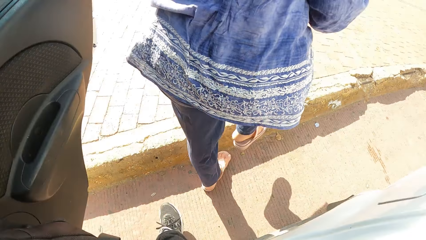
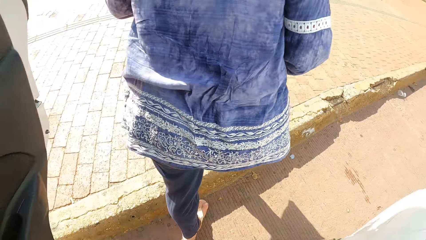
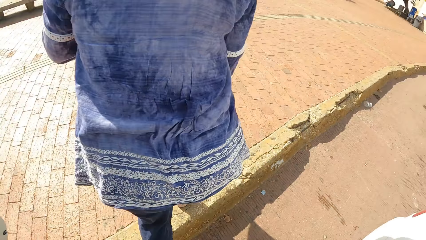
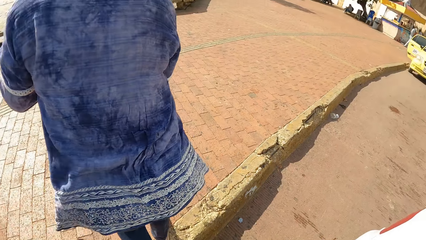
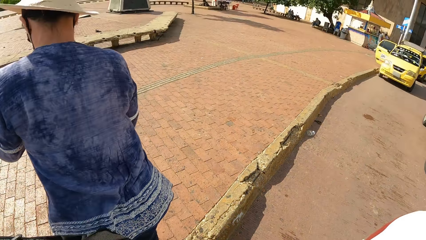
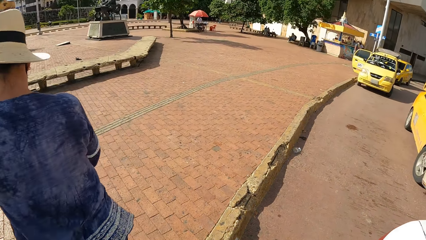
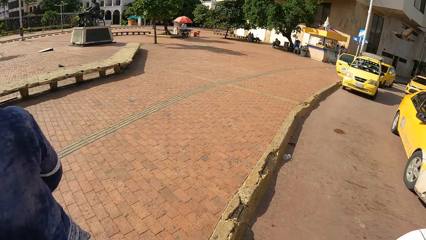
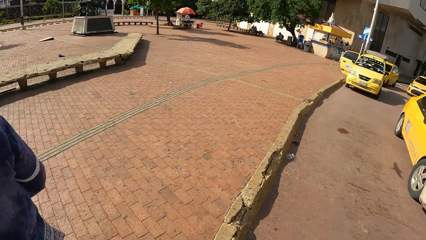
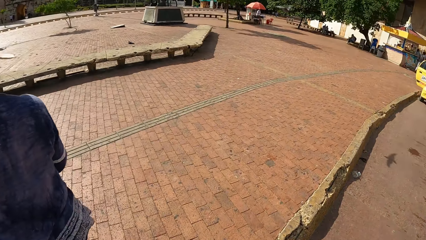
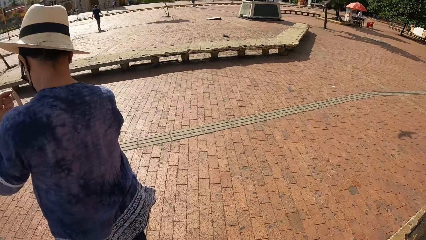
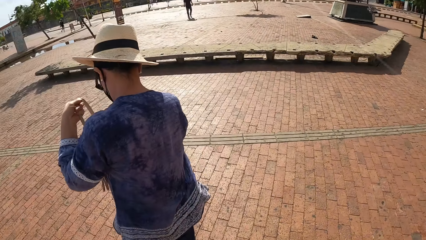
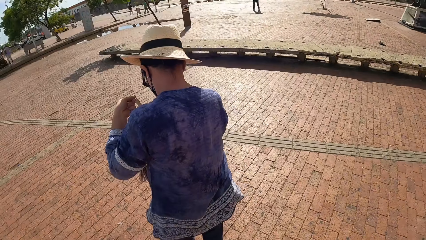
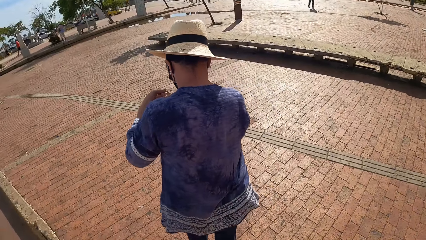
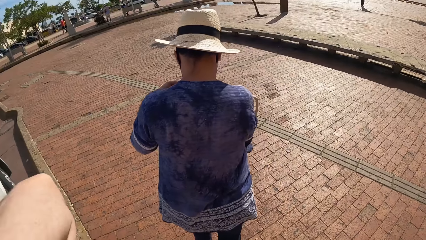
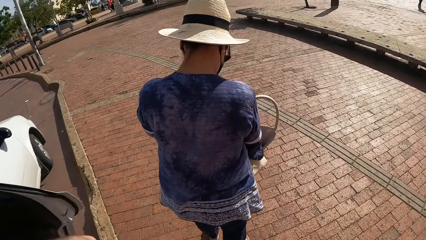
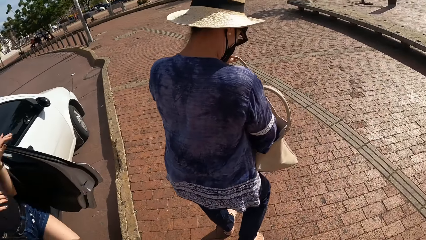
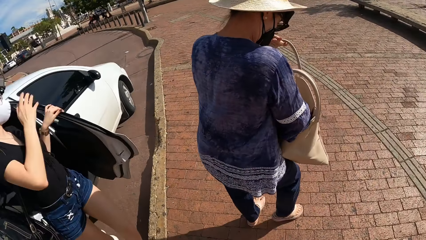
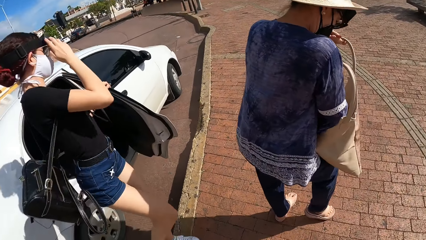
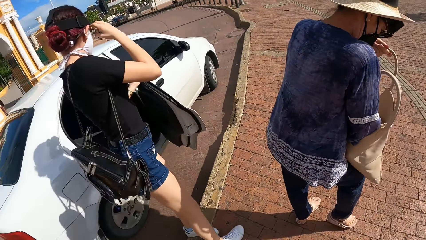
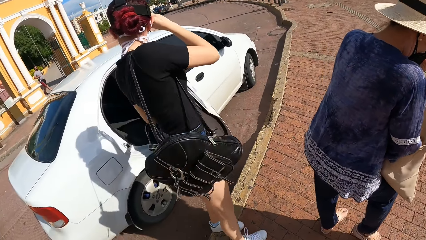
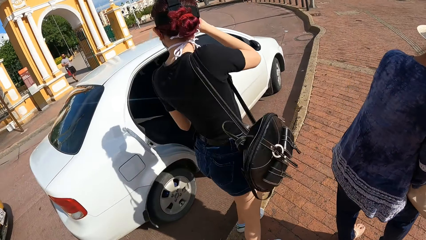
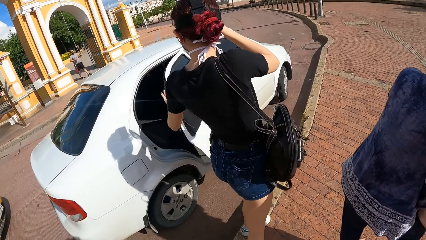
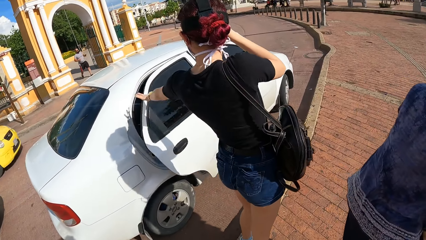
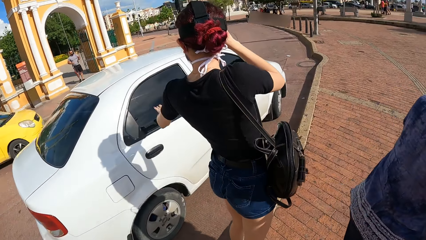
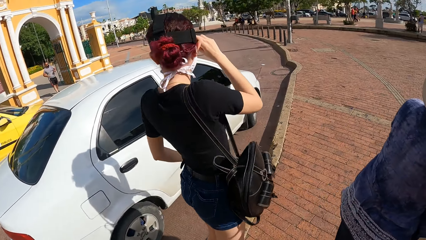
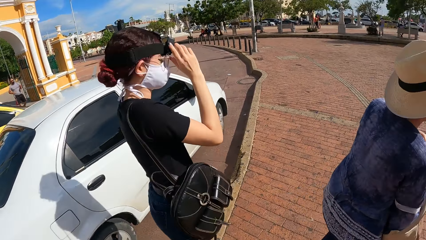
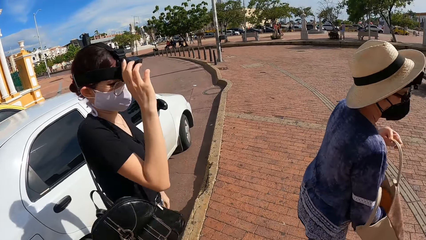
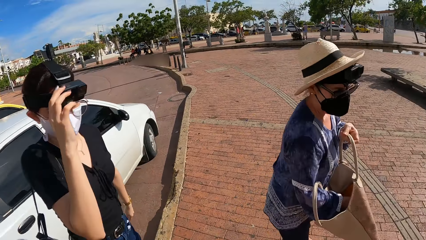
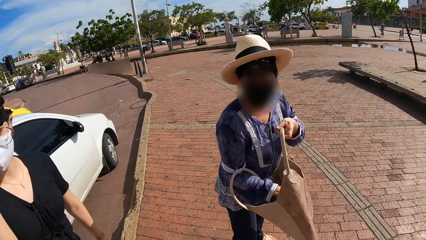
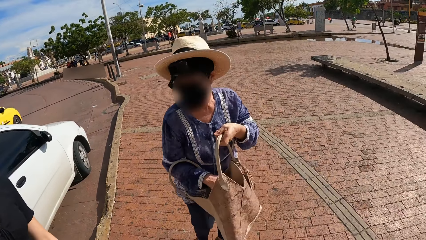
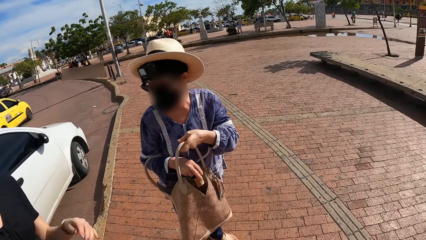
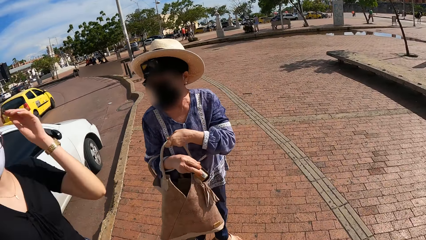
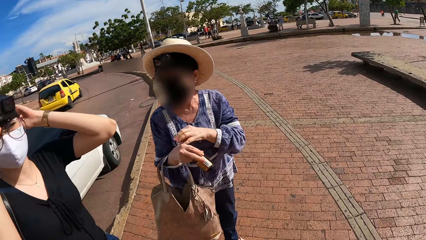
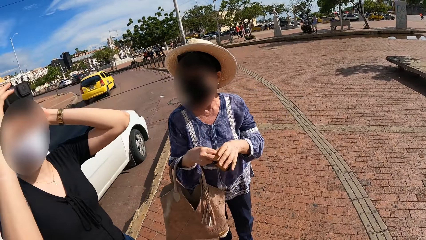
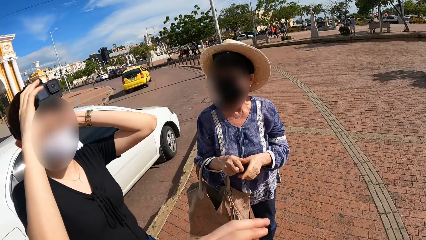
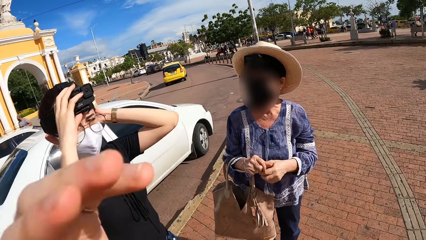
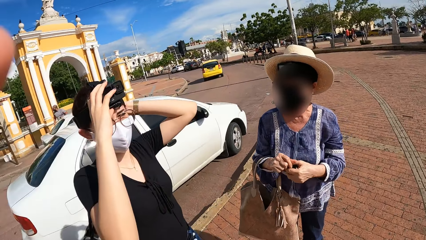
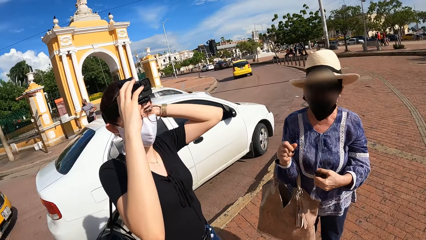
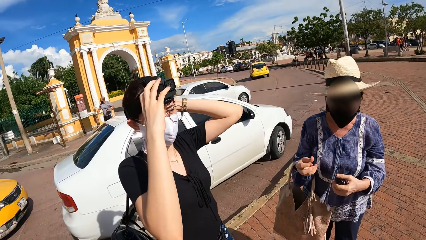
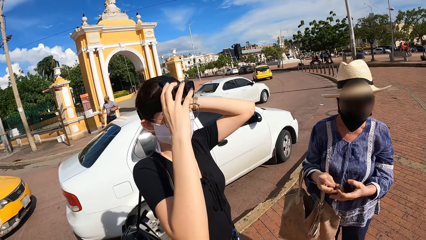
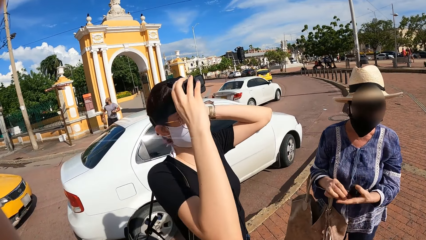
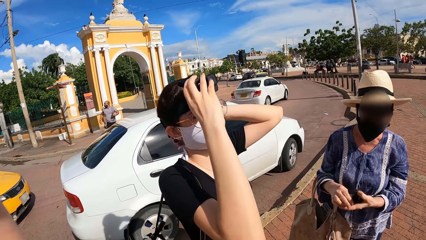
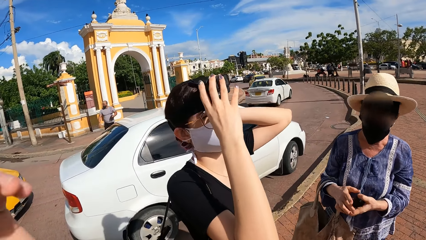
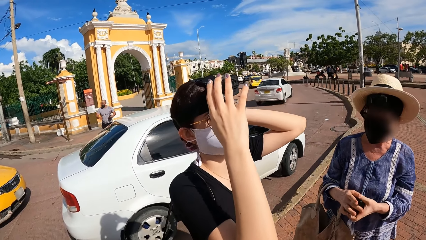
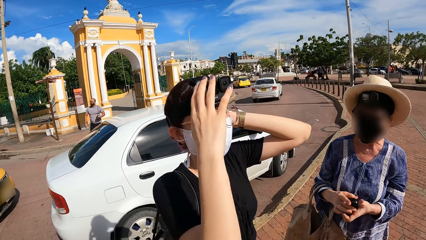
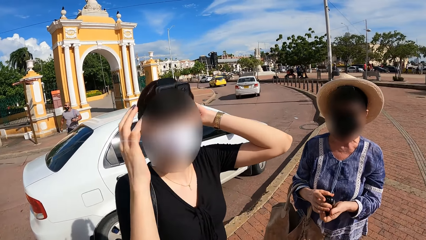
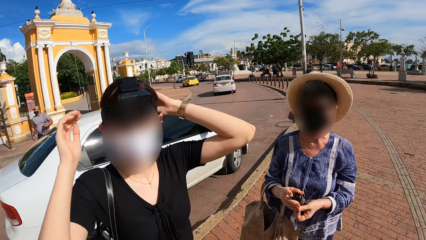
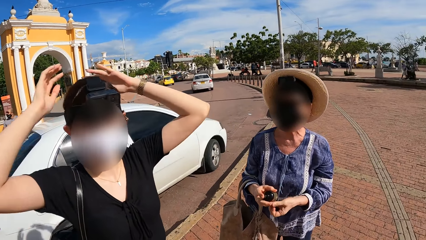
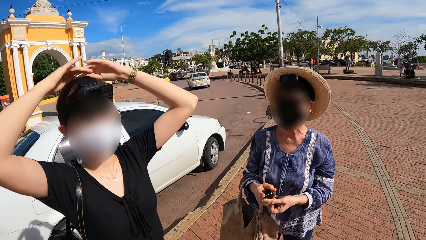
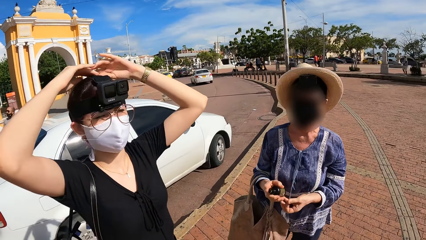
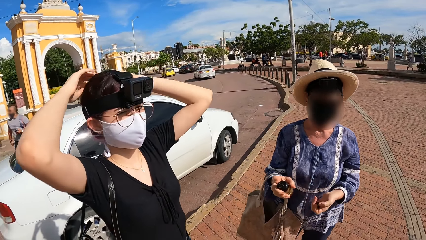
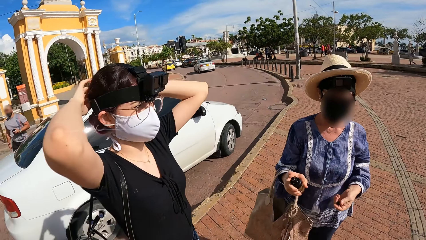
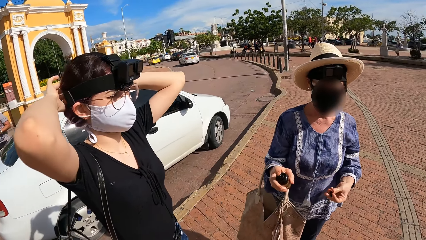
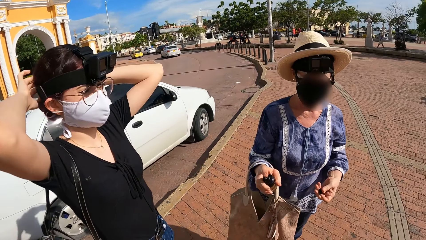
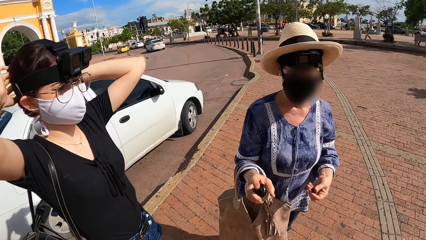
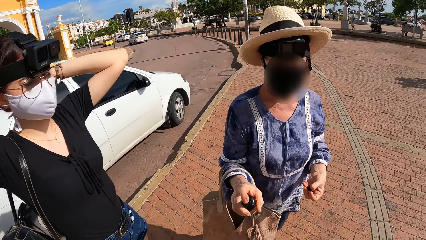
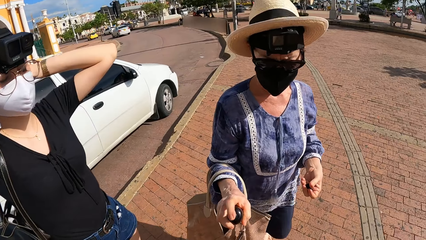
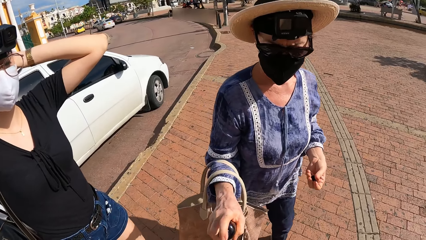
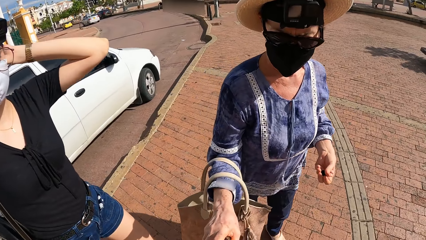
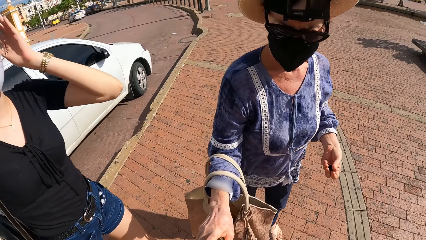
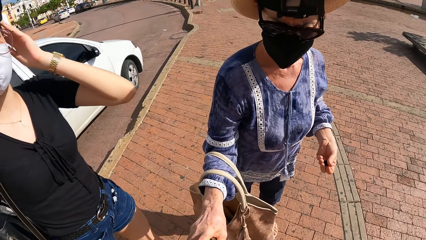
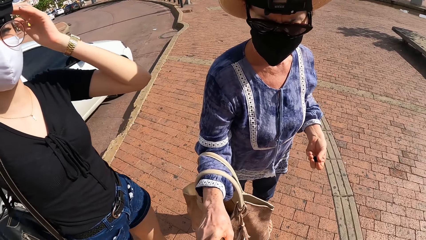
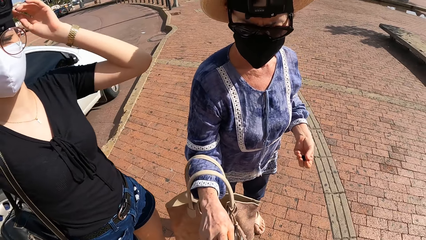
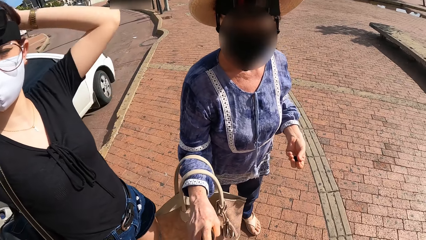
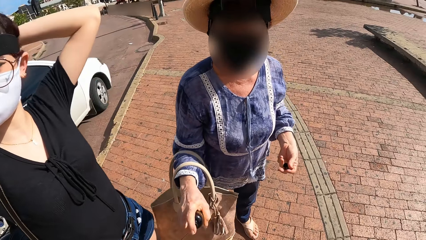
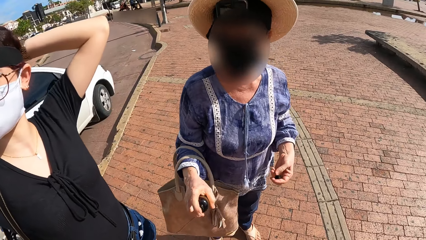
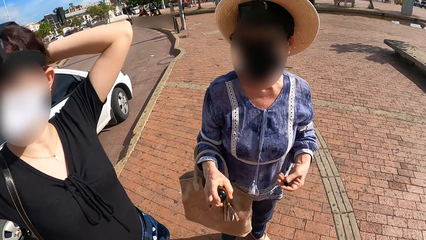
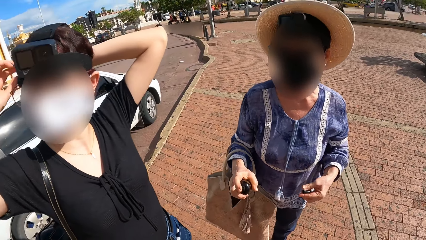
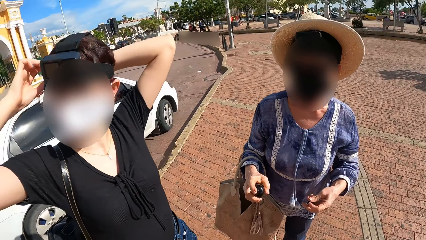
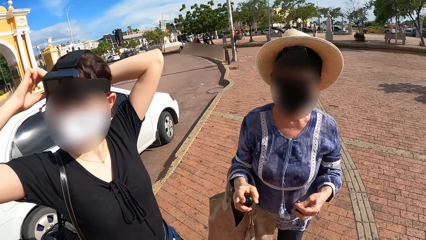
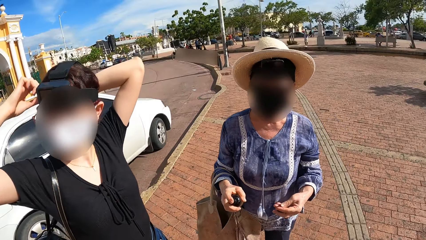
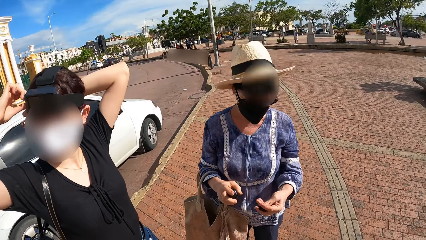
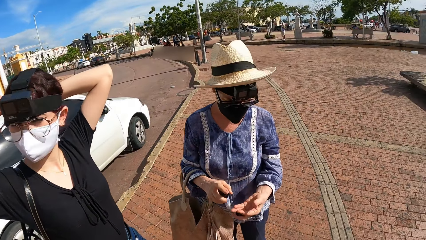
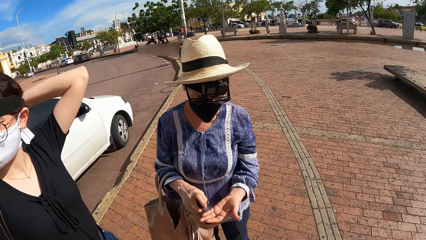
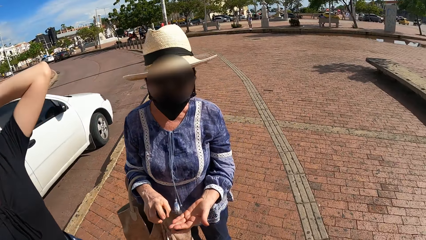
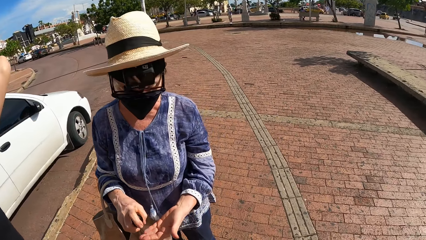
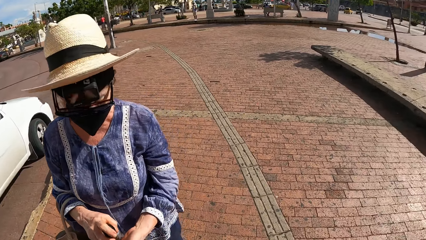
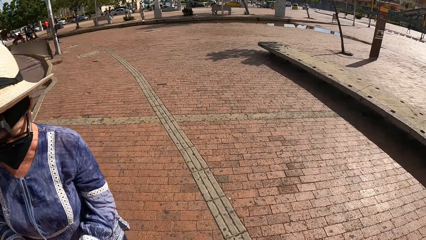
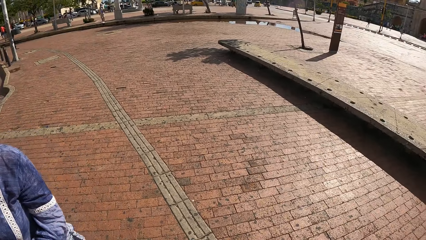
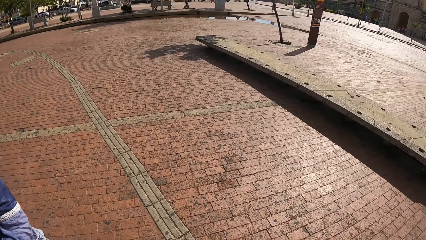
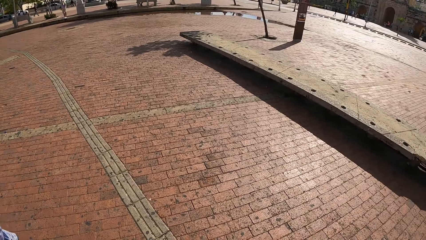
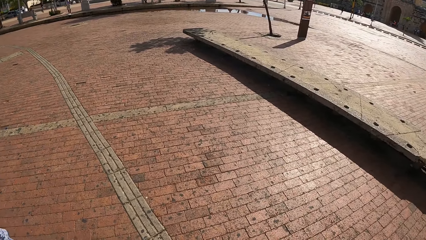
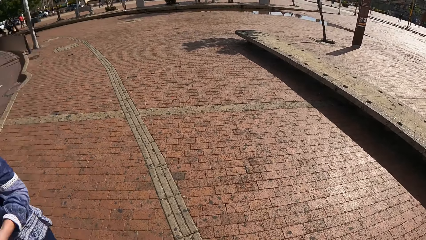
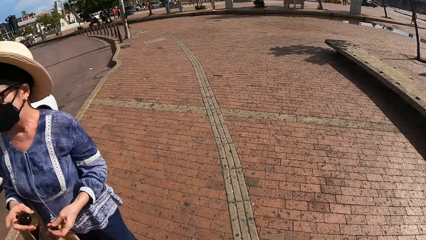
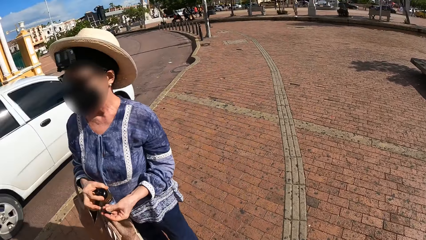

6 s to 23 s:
The camera wearer steps out of the car. A woman steps out of the car. Another woman rummages through the bag in her left hand with her right hand. The first woman adjusts the camera on her head with her right hand. The camera wearer looks around. The first woman closes the car door with her left hand. The other woman picks up a container from her bag with her right hand. The first woman adjusts the camera on her head with both hands. The other woman opens the container with both hands. The camera wearer touches a camera on her head with her left hand. She puts her hand up, and puts her hand down. The other woman passes the container to the camera wearer with her right hand. The camera wearer interacts with the other woman and the first woman.
